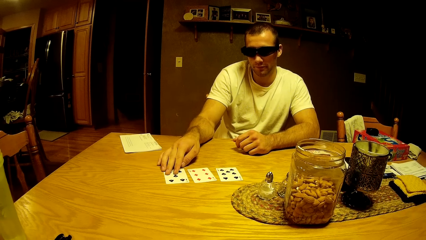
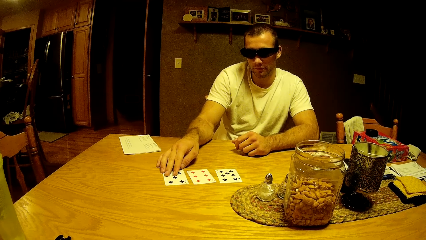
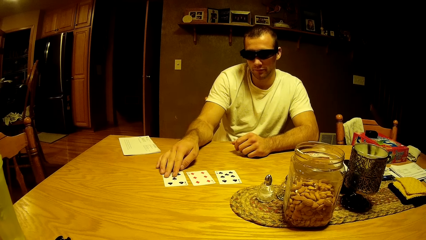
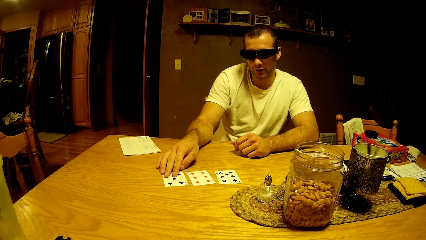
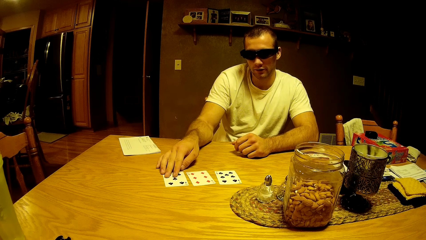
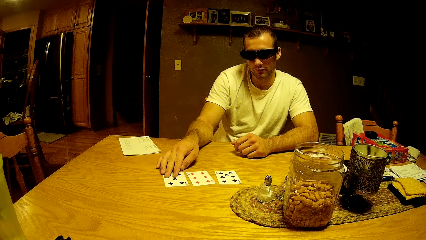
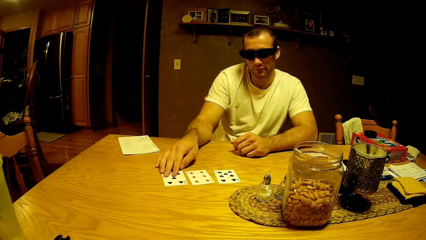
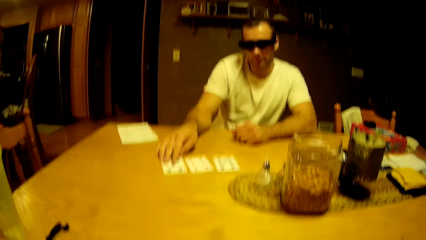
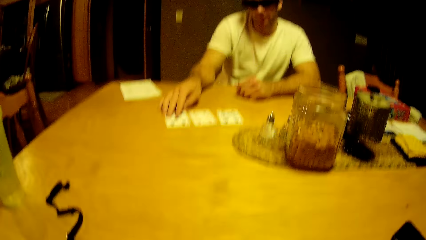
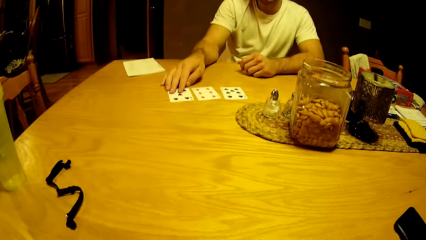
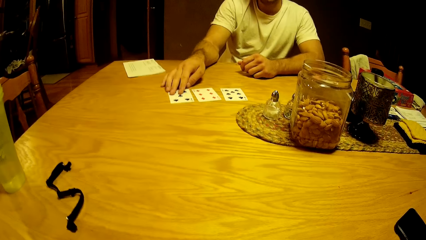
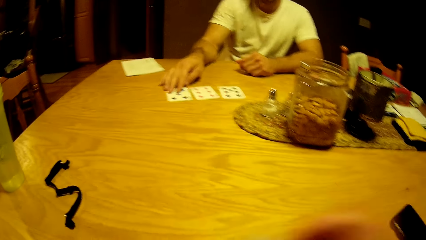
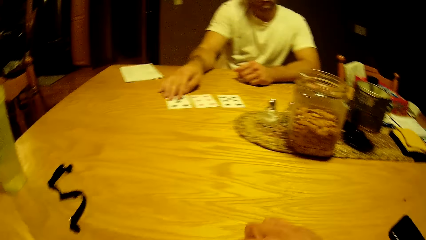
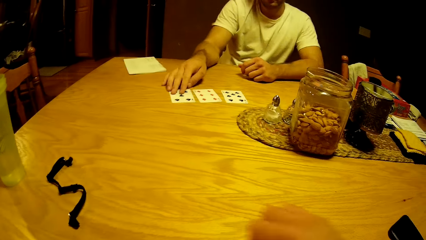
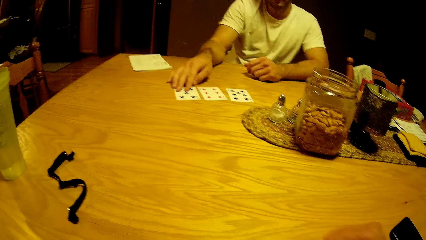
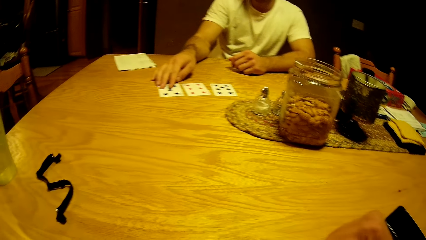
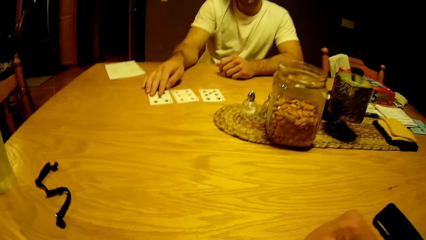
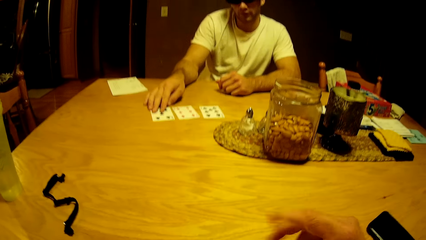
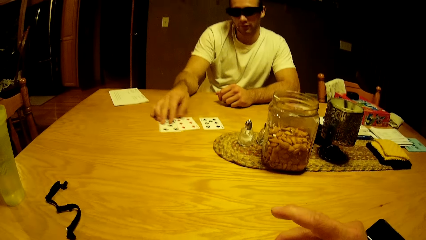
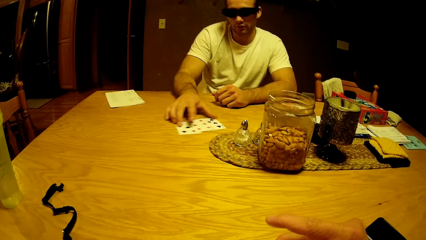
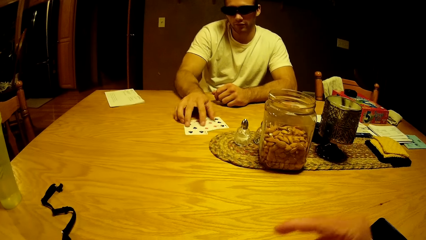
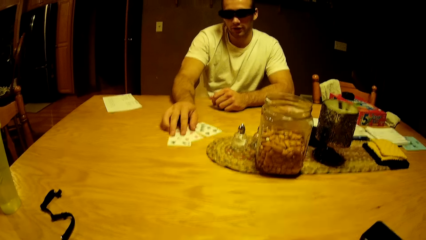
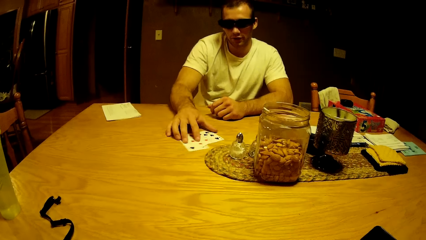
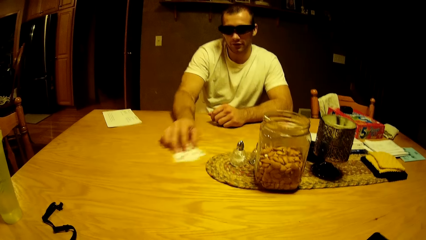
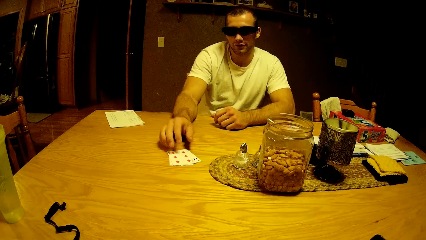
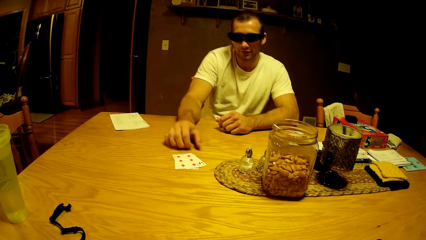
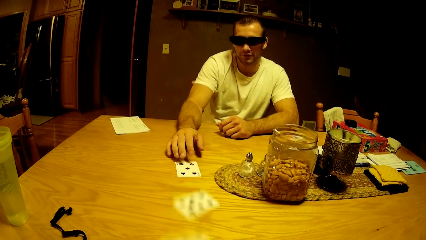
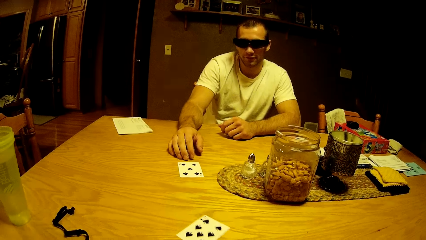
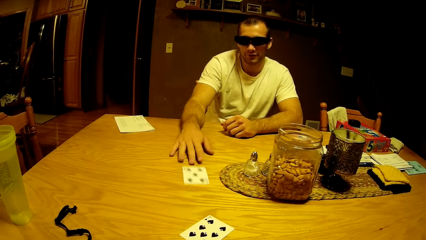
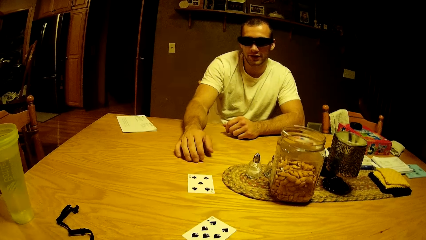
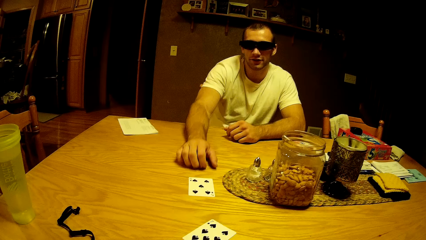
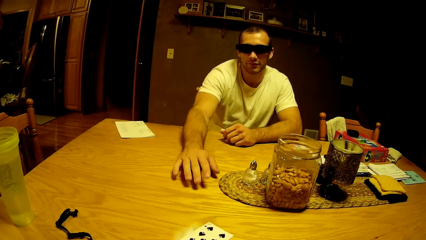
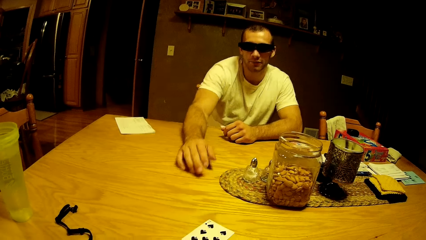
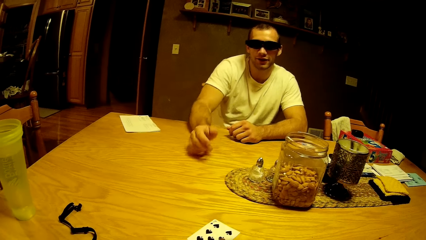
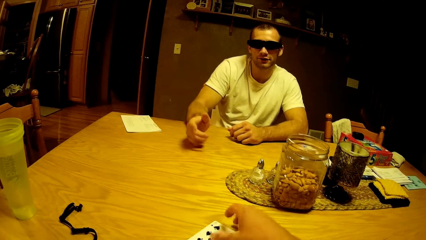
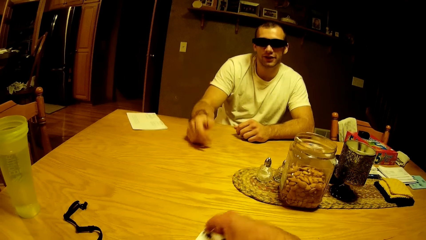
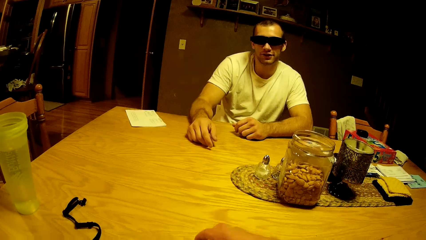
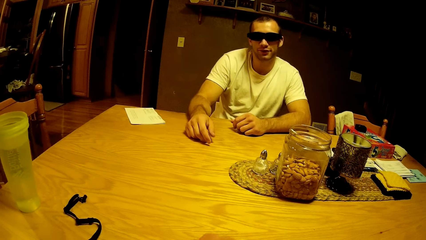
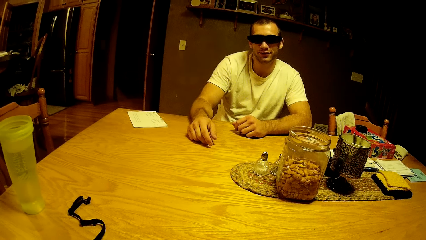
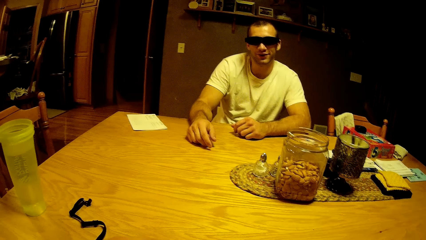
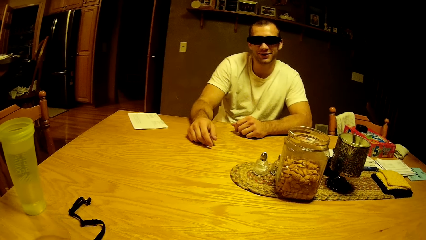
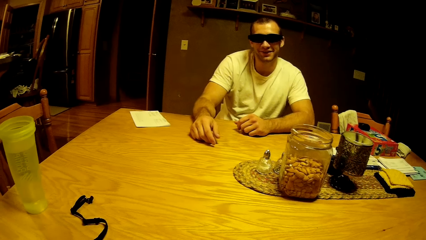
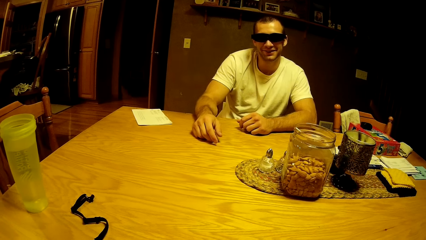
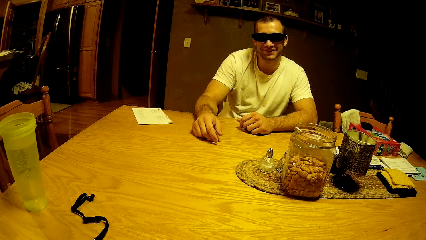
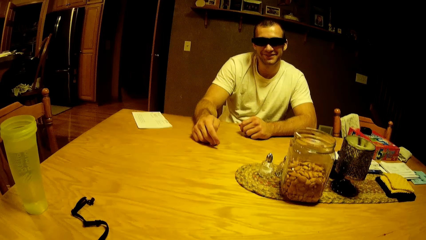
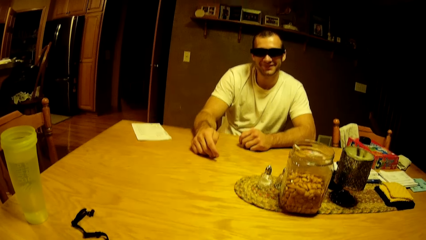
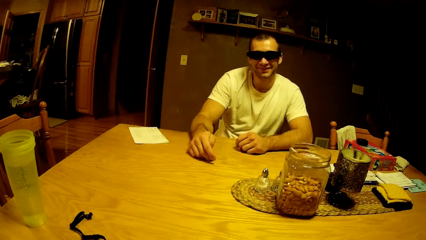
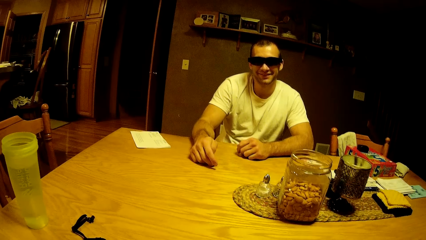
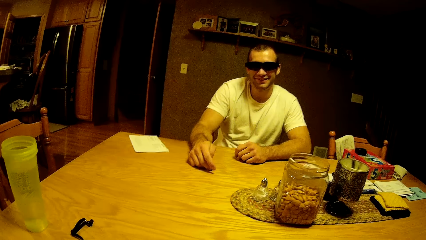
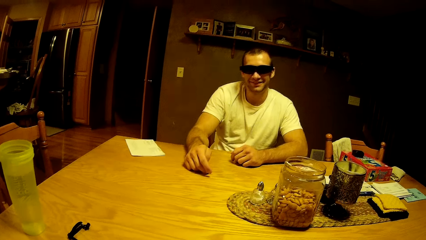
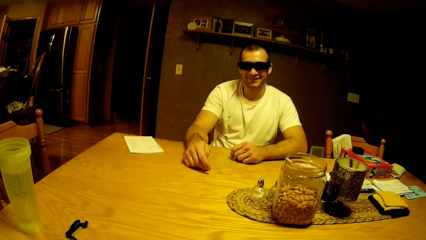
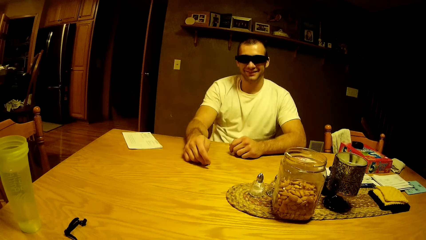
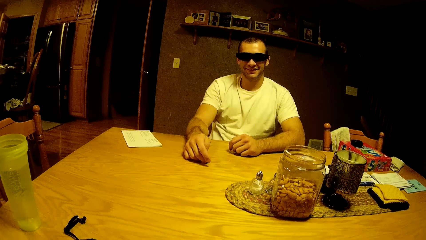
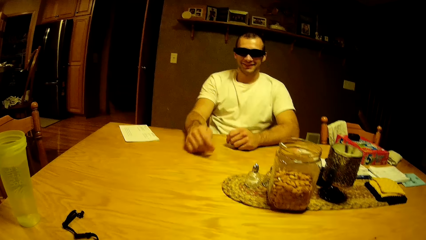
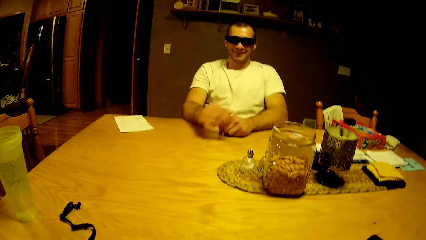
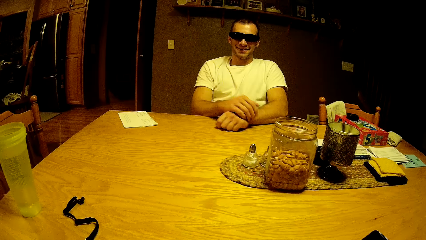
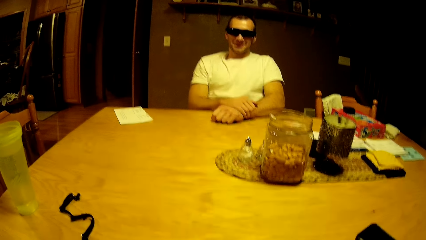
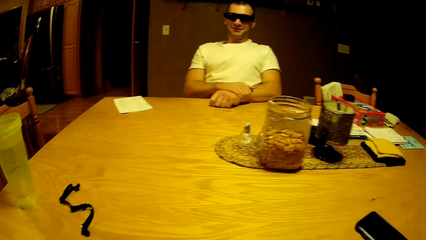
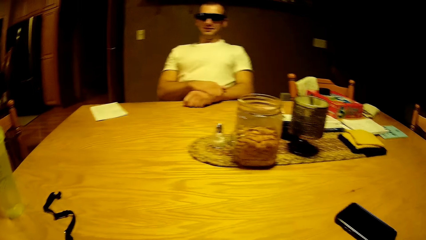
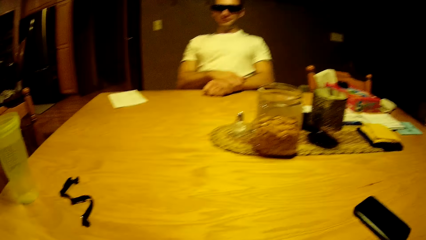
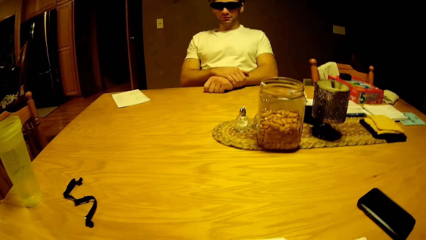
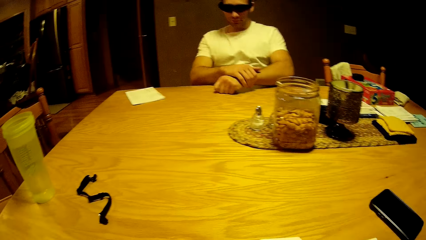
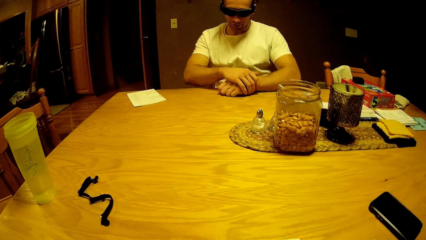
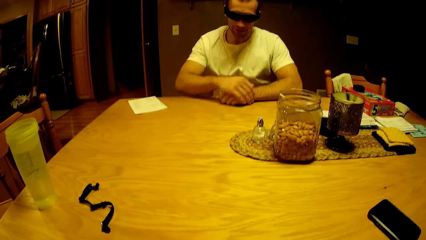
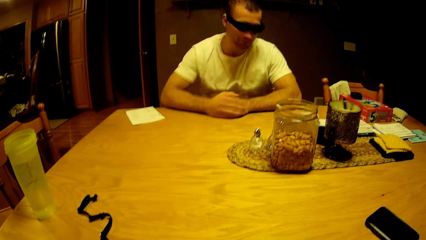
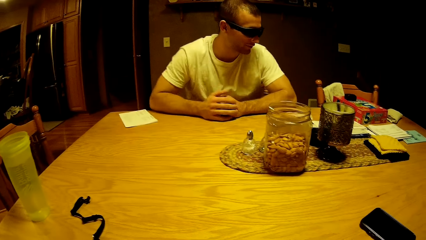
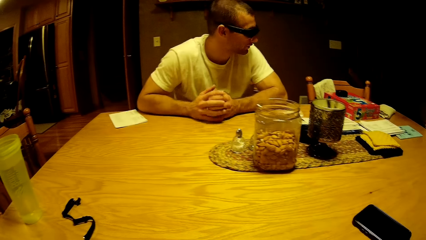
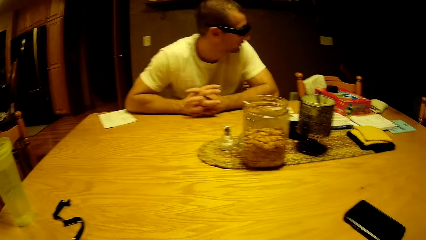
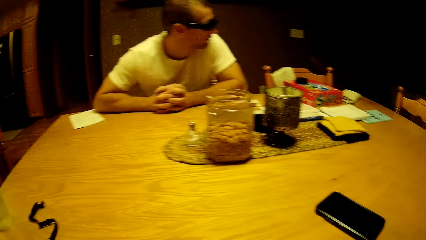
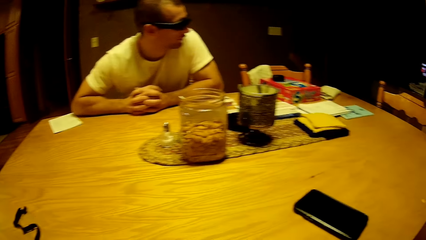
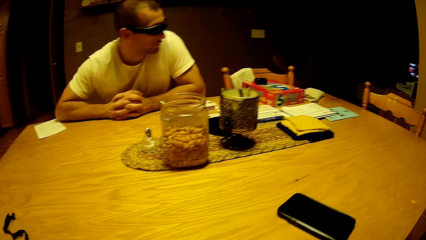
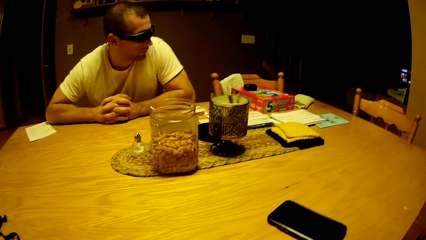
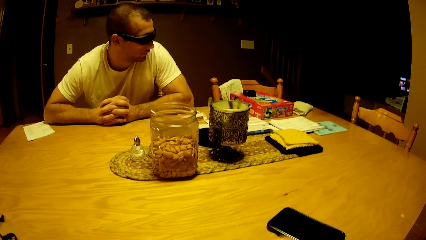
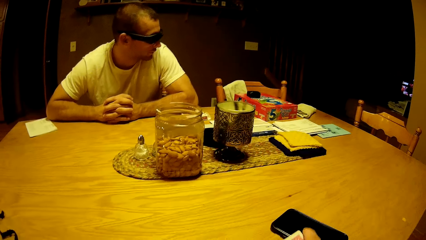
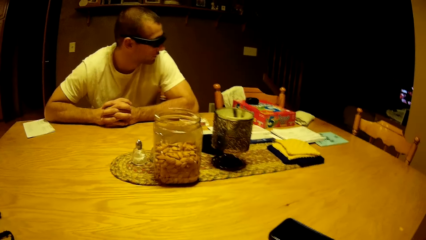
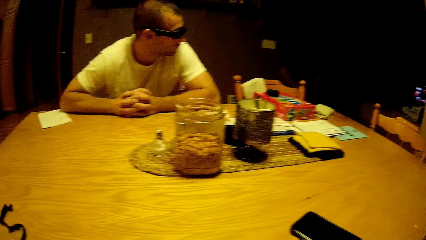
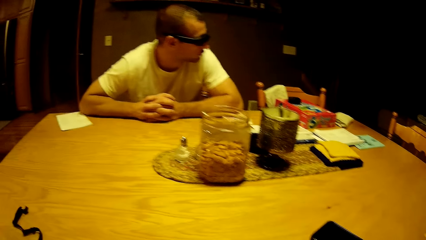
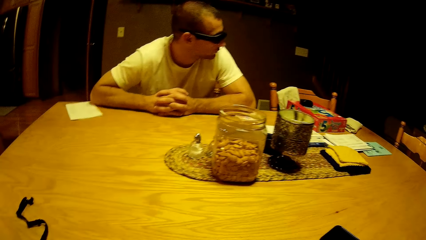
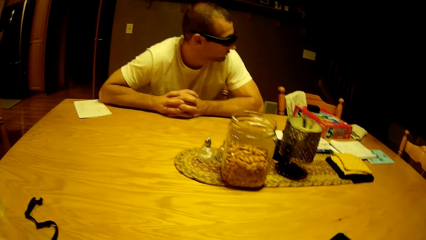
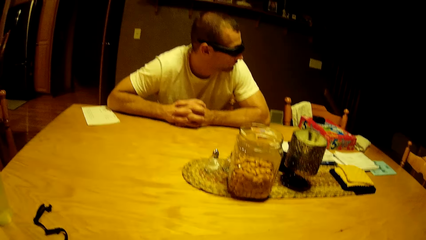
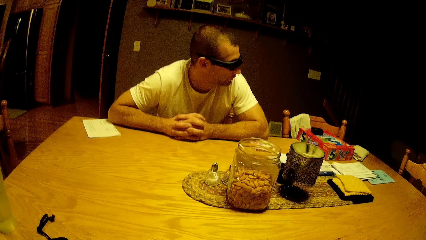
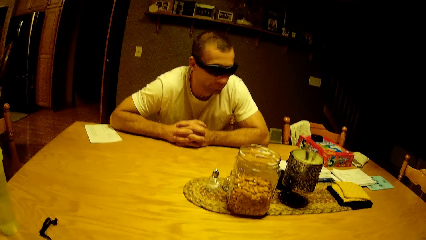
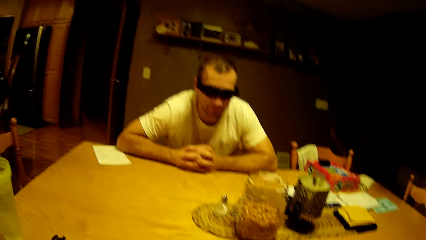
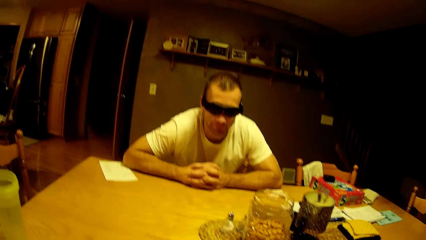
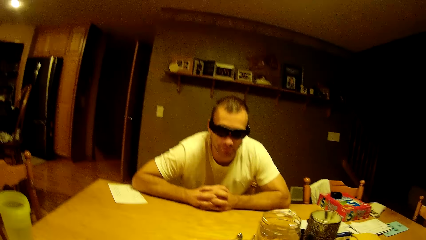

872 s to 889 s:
The camera wearer interacts with a man. They put the play card on the table. The man touches the play cards on the table and pushes the play cards on the table. The camera wearer takes the play card. They interact with the man. The man looks at the other side.
